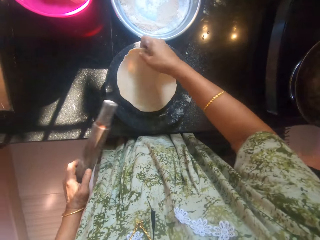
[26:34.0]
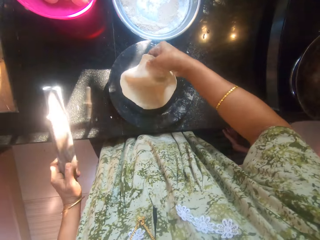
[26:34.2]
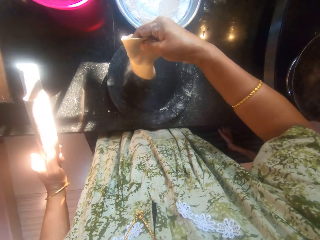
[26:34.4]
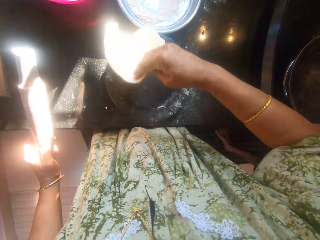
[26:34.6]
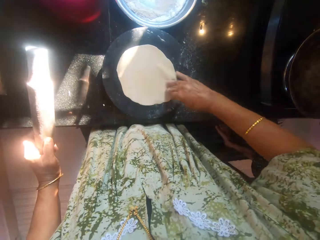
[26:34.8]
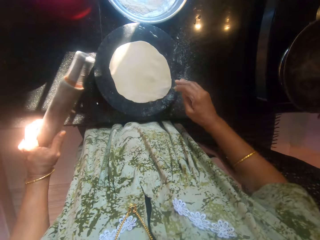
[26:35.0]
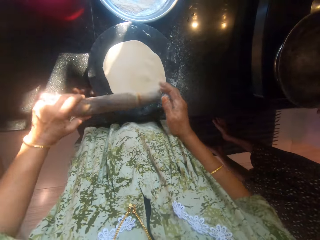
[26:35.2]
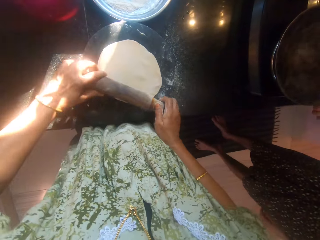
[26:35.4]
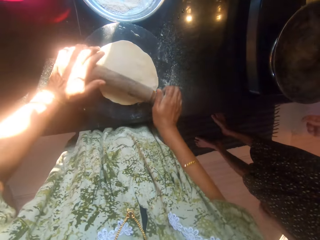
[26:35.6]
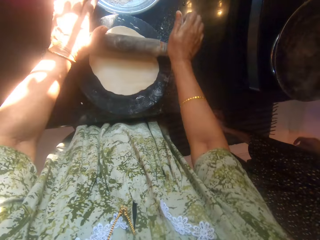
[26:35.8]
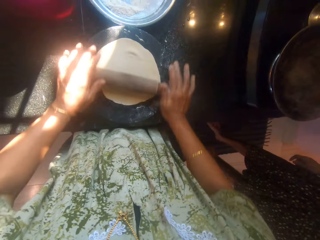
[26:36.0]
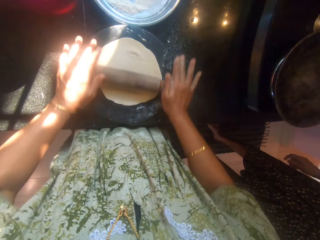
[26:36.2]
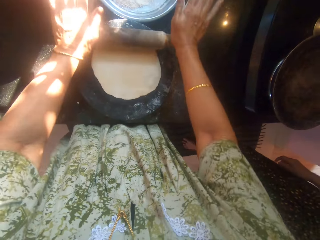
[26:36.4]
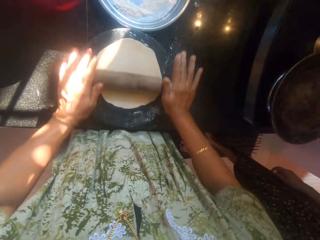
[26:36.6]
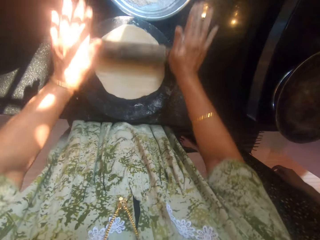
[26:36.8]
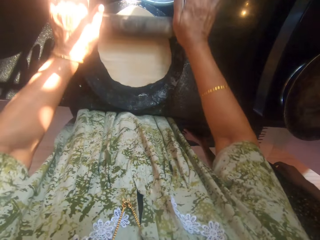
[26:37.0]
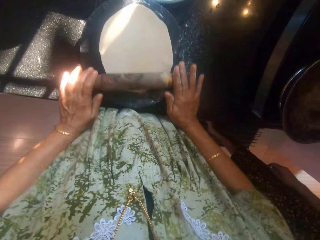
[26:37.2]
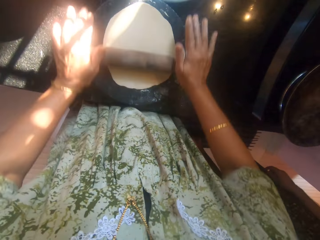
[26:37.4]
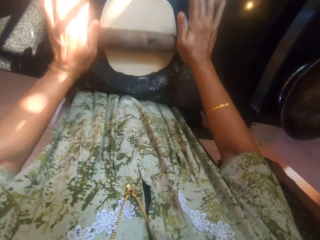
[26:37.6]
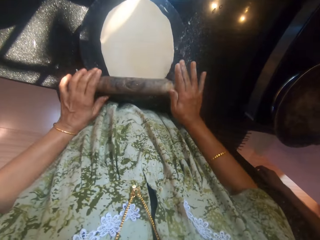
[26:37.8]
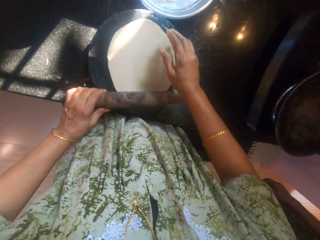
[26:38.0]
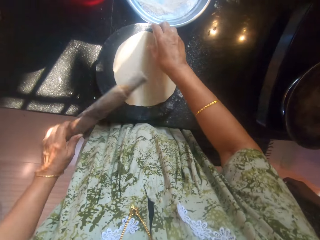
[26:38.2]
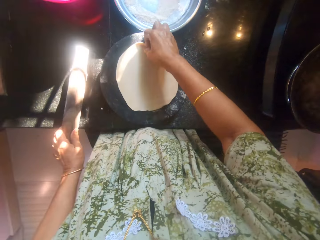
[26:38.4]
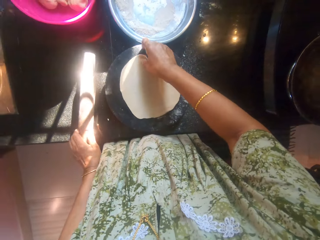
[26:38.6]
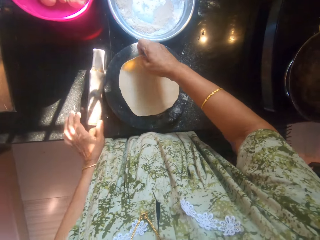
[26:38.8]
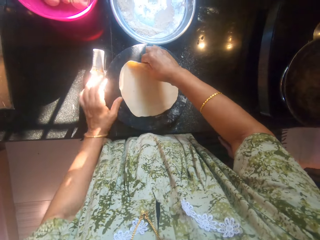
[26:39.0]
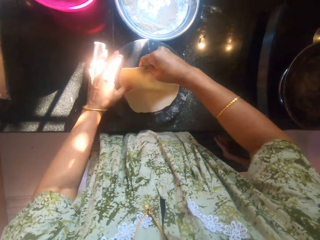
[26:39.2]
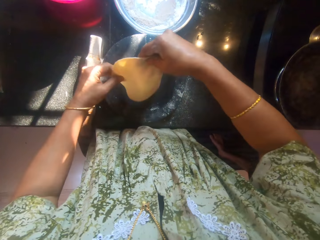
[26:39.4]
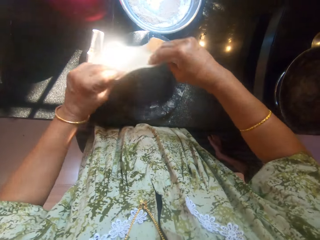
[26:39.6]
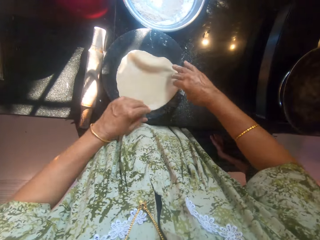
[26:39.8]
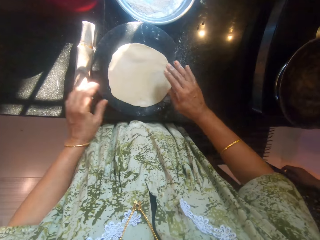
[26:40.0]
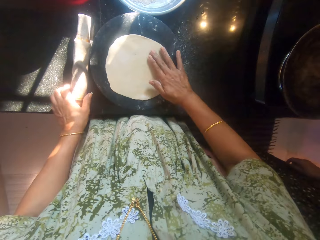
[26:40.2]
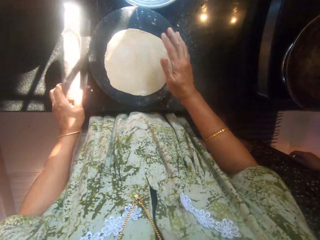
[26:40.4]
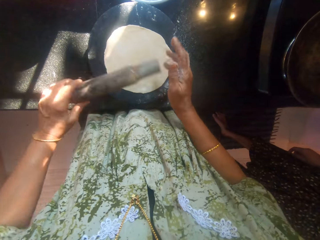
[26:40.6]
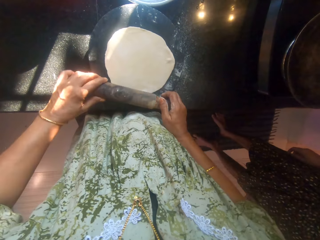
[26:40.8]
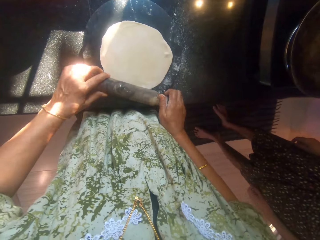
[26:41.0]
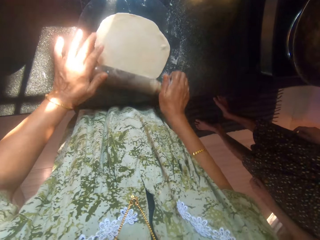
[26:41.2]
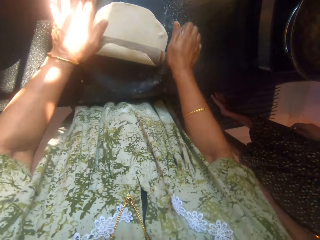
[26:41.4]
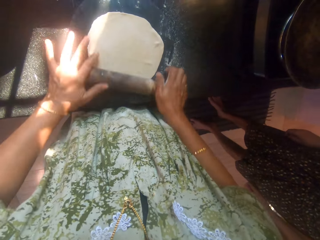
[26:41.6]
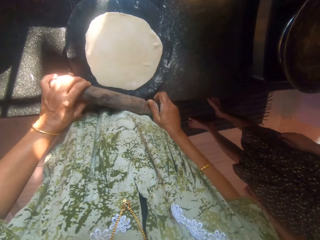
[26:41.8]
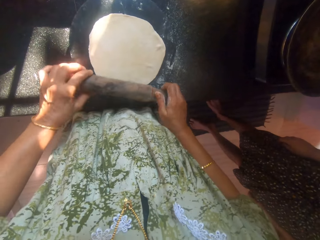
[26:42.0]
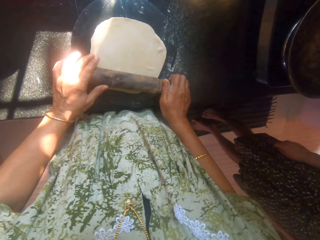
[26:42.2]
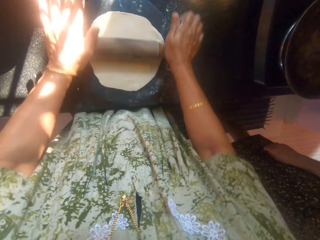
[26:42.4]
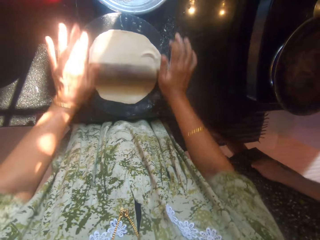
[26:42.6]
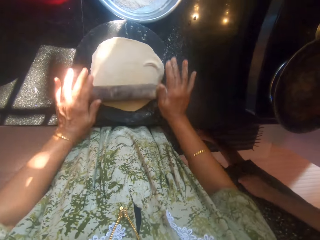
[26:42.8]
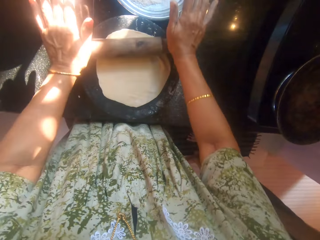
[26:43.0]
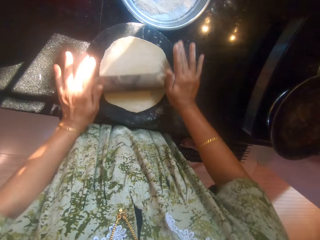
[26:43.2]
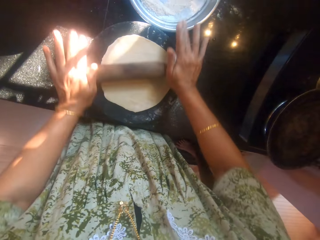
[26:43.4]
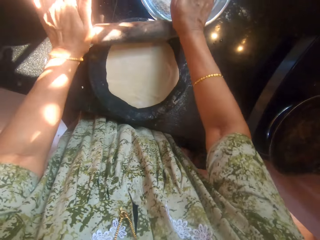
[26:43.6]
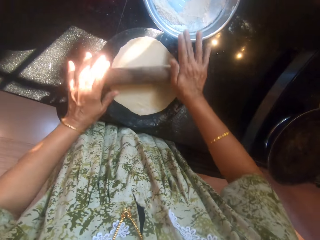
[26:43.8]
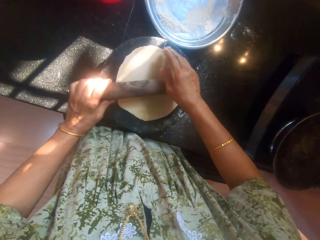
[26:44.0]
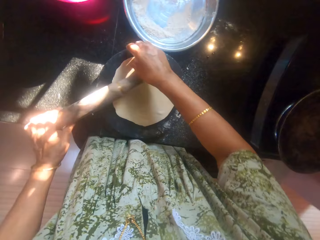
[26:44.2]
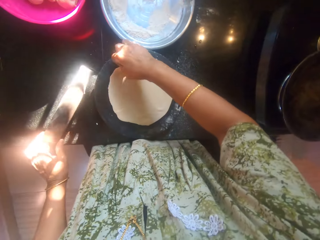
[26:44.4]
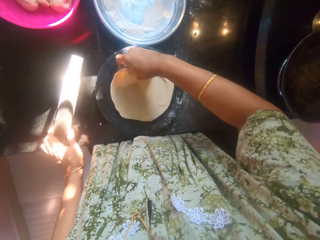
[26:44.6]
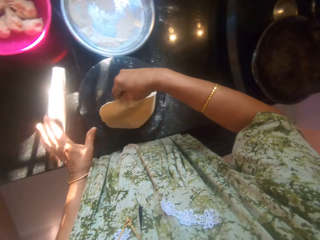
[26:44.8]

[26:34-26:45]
The camera wearer turns a dough. They roll the dough. They turn the dough. They drop the rolling pin on the table. They knead the dough on the board with the rolling pin. A man turns around.

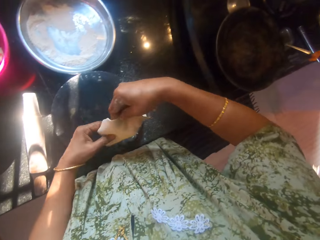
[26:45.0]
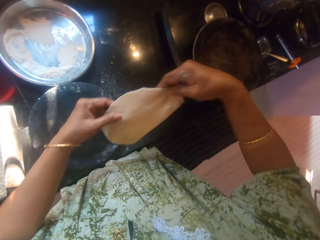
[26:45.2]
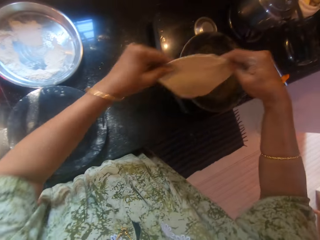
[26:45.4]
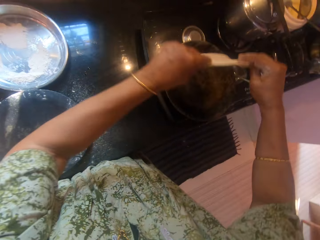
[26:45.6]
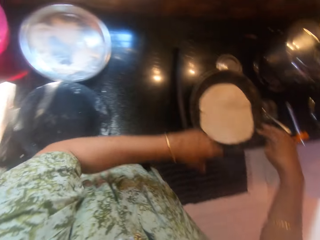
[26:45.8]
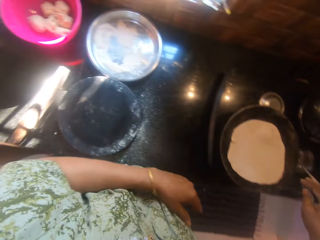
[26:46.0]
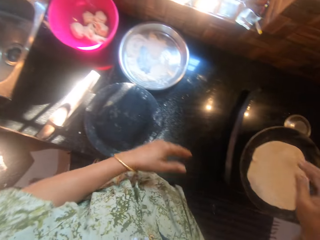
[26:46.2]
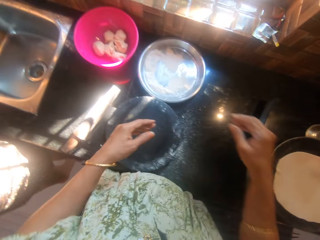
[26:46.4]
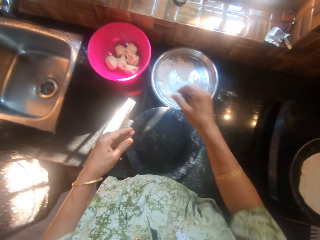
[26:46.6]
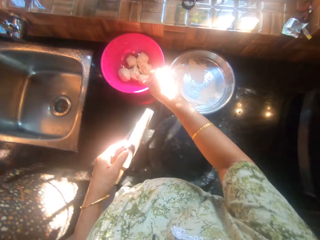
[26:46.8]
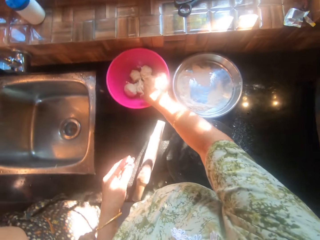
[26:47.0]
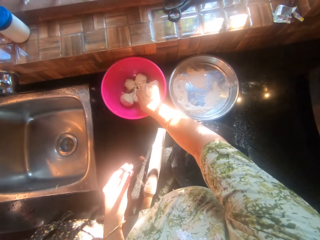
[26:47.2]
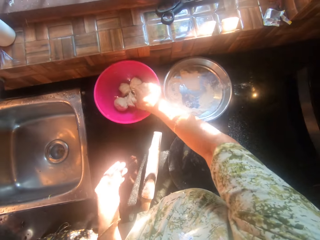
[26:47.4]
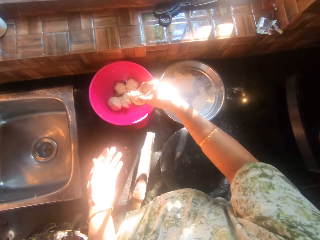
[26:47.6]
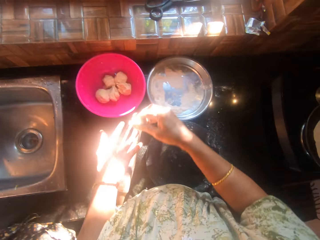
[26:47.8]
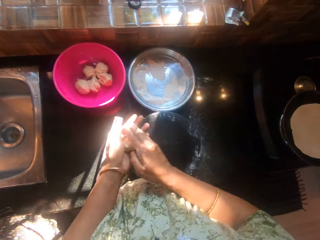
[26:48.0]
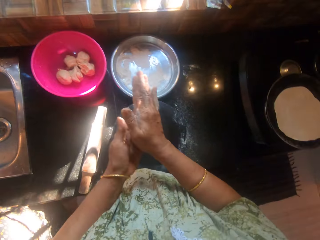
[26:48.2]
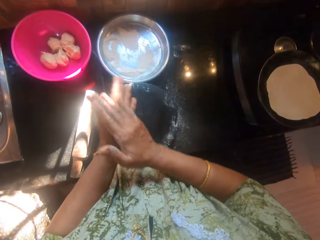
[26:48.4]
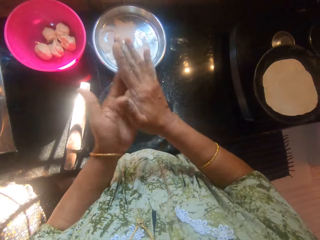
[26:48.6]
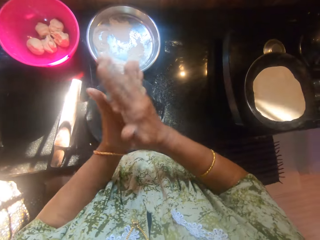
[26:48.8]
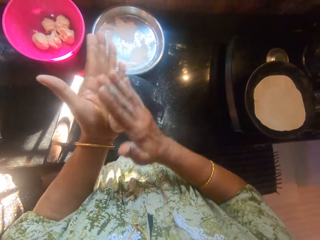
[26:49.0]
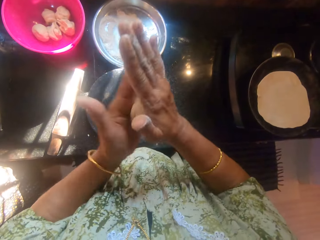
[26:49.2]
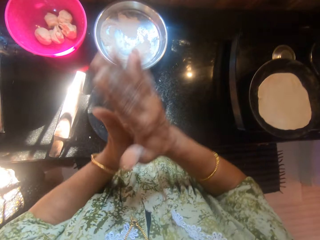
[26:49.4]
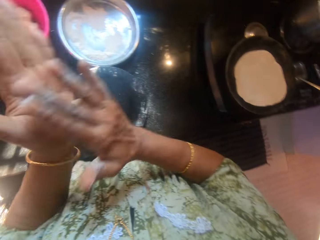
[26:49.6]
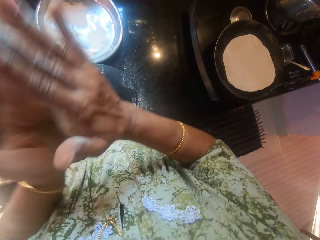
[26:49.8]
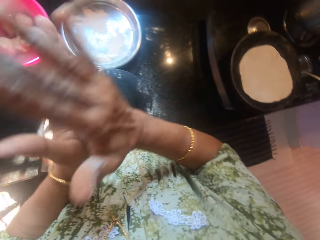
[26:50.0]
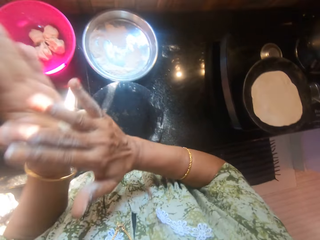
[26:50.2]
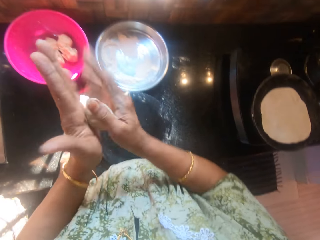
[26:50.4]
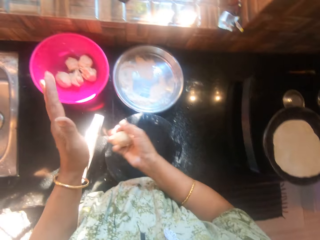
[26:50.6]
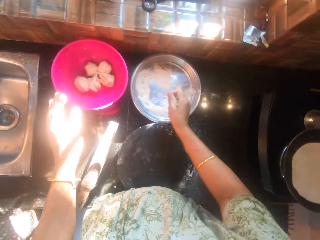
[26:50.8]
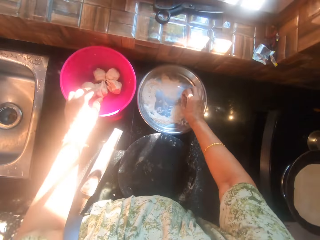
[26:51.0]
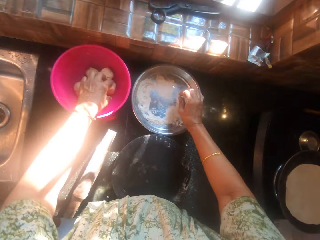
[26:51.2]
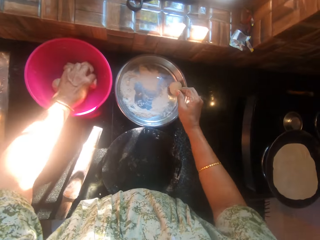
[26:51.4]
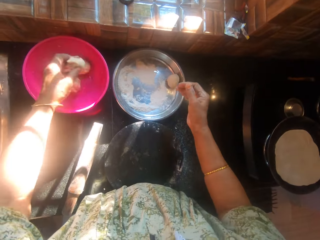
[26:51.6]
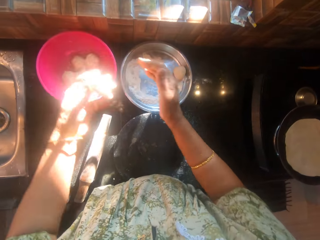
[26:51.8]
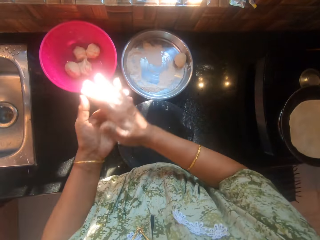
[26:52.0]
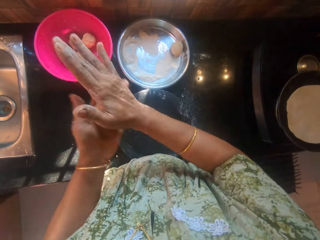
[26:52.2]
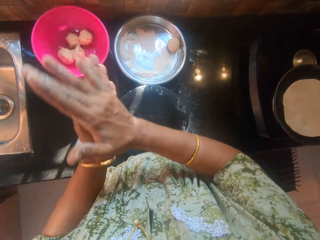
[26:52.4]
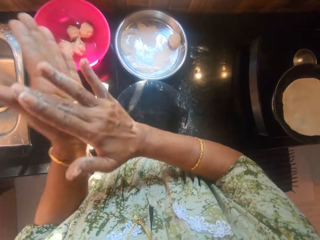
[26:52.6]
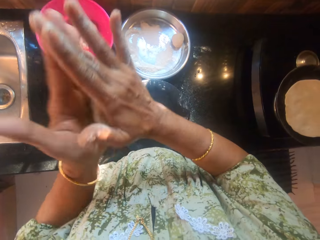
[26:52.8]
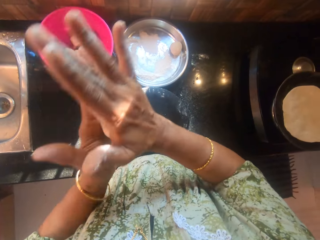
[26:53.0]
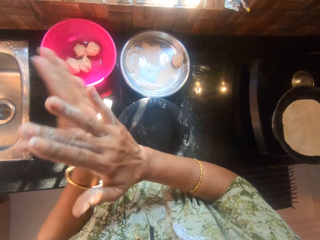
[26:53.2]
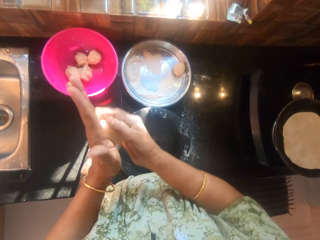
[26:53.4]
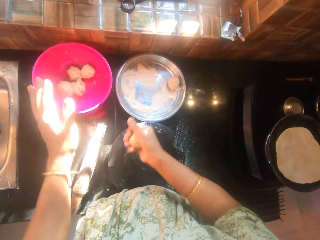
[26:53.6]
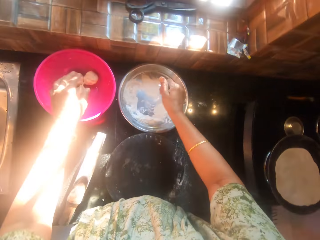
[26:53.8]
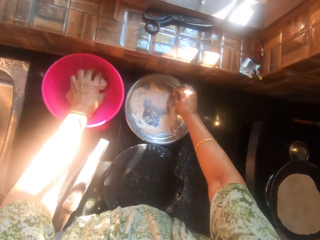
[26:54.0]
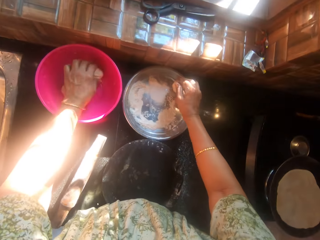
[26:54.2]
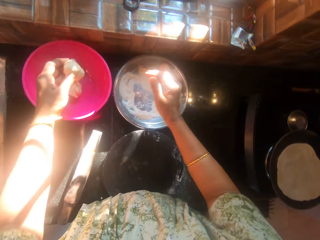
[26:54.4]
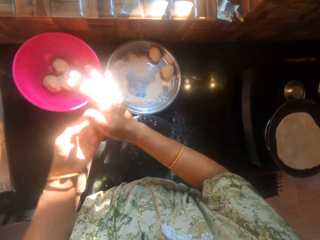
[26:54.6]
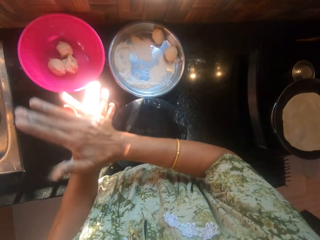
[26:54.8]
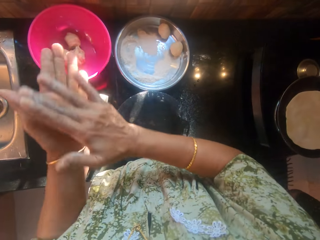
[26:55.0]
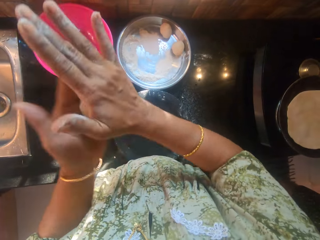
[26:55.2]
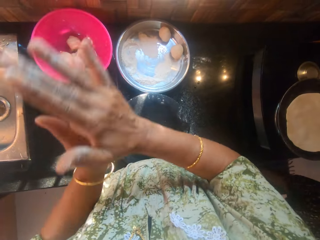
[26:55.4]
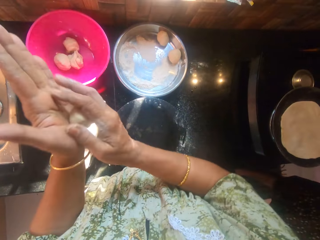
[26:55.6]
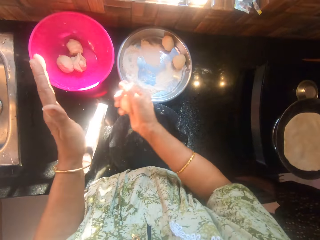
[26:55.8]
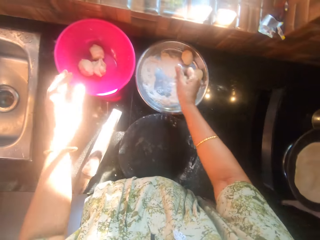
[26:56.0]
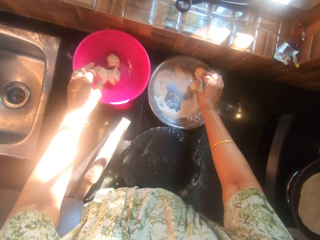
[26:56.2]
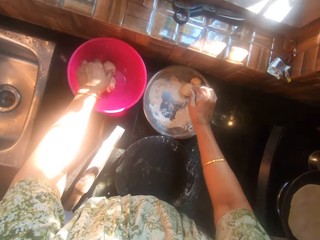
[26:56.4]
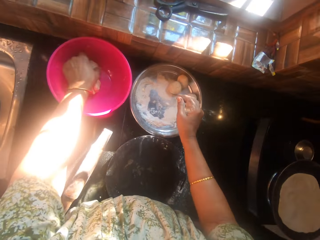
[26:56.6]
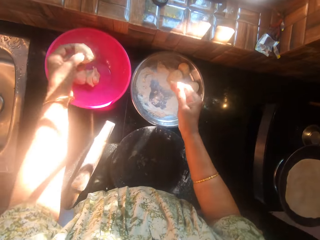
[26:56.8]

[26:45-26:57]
The camera wearer drops the rolling pin on the table. She moves the dough from the board to the pot on the cooker. She picks up a dough from the bowl. She kneads the dough with her hands. She drops the dough on a tray or bowl. She rolls the dough in her hands. She places the dough on the tray. She kneads another dough from the bowl with her hands. She drops the dough on the tray.
